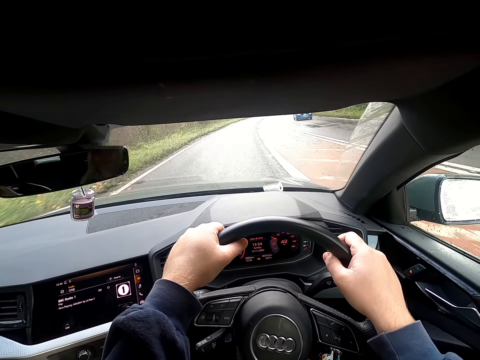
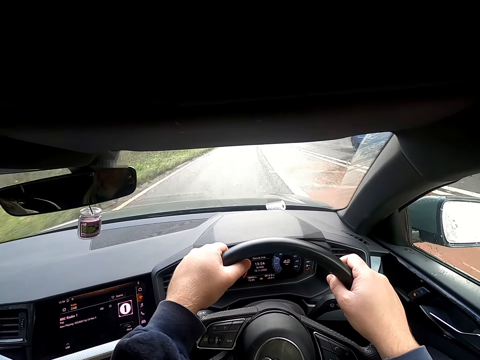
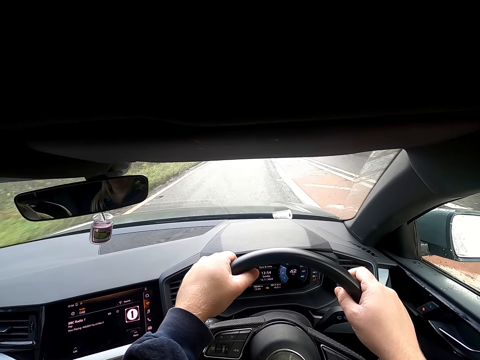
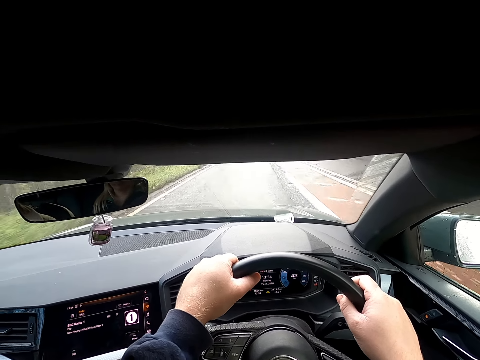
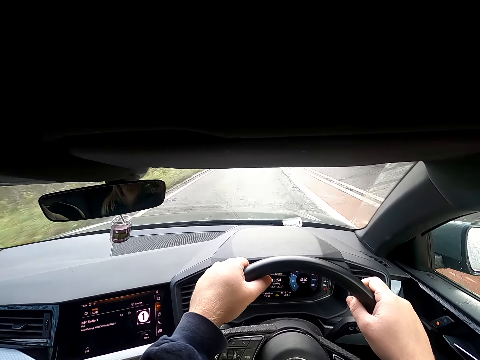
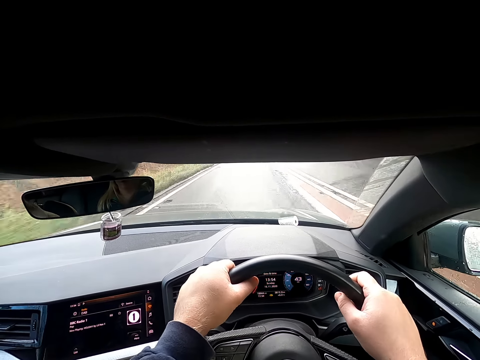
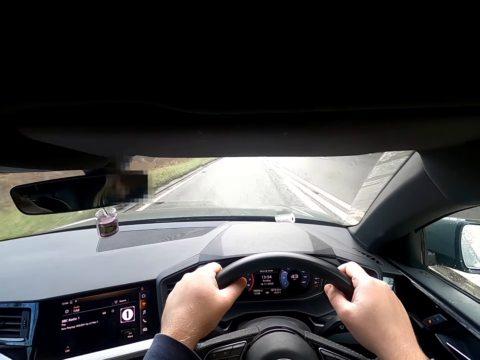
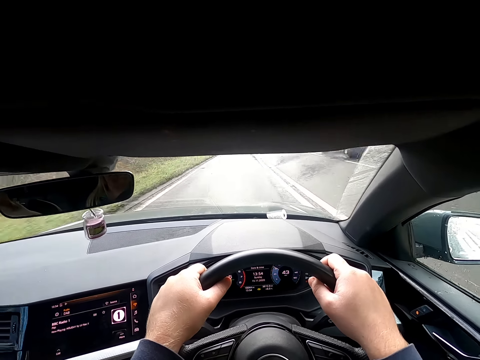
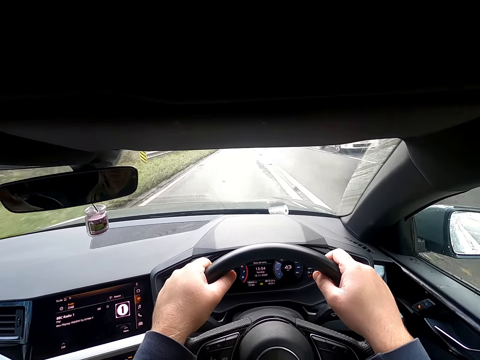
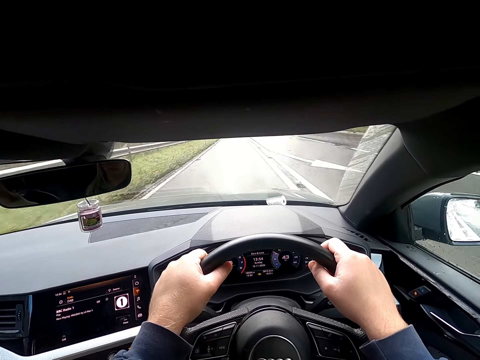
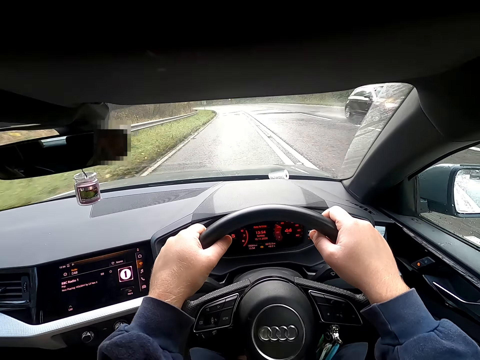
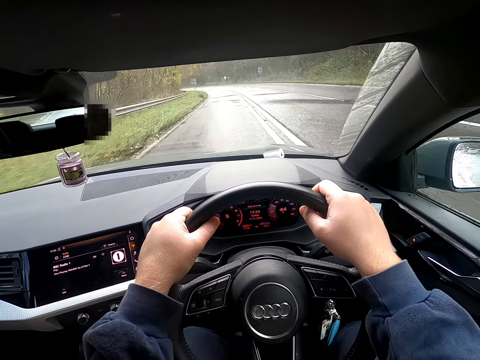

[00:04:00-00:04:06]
The camera wearer interacts with the woman in the car.

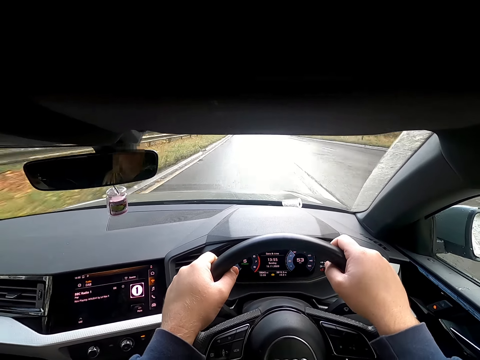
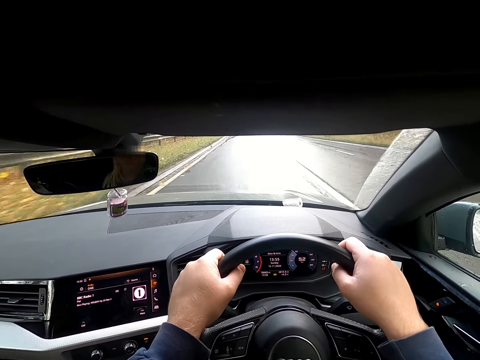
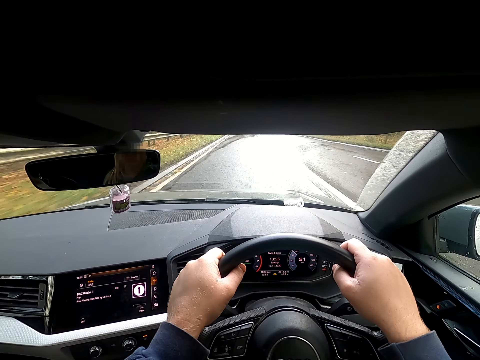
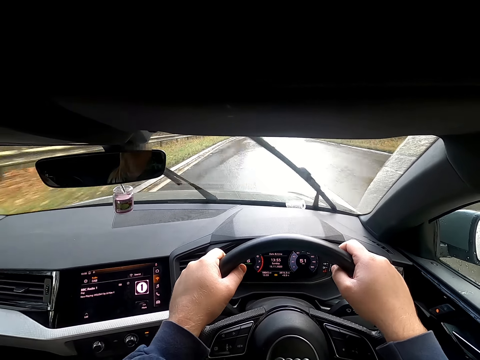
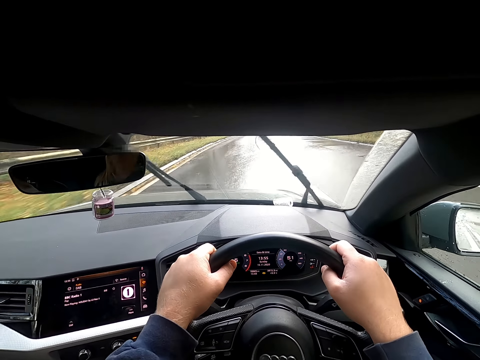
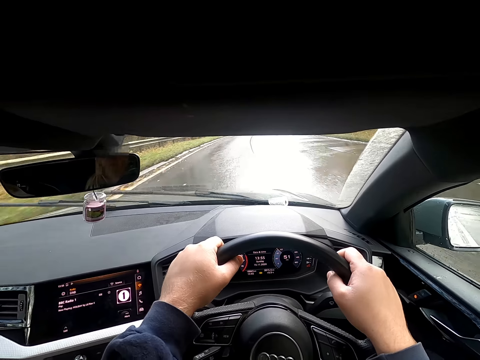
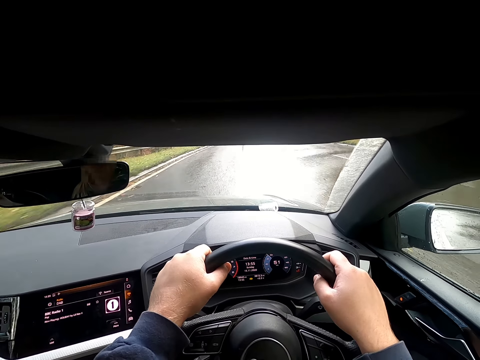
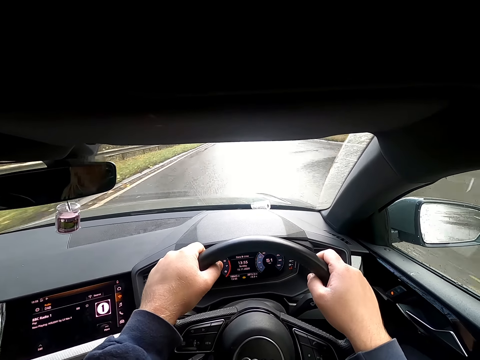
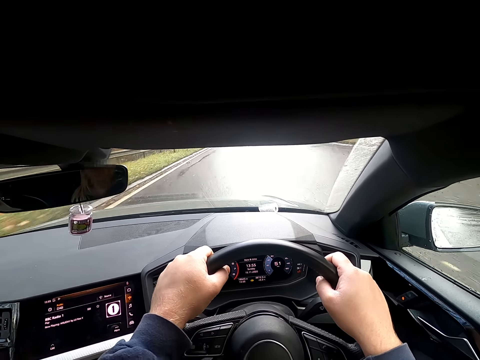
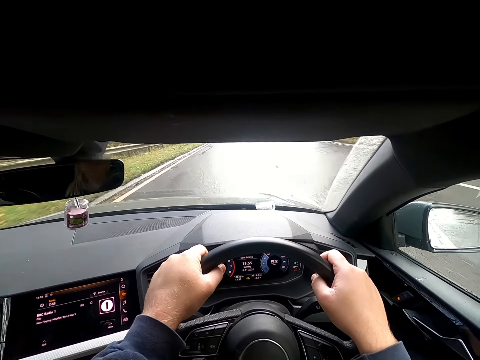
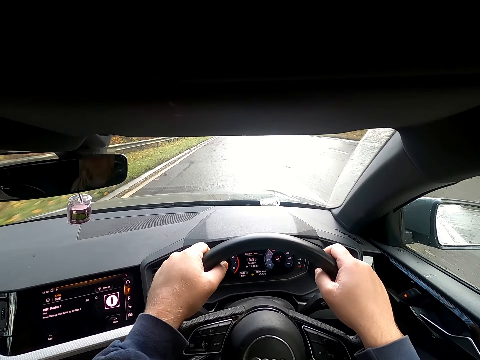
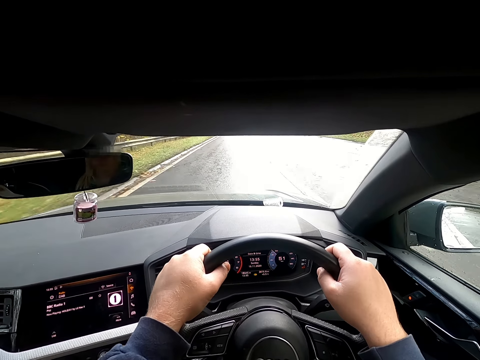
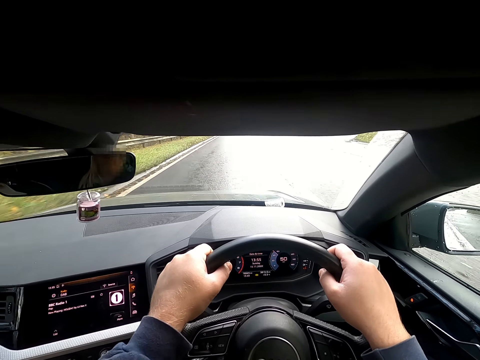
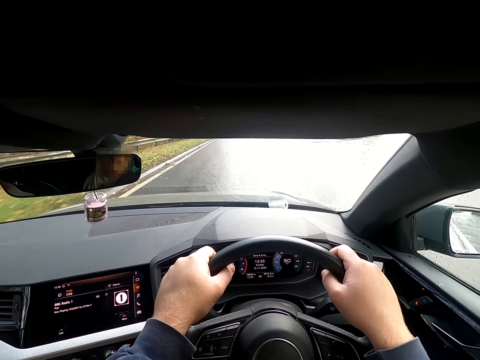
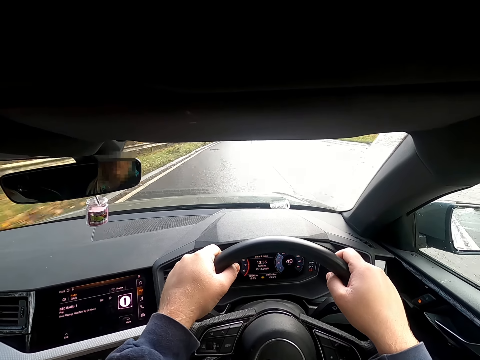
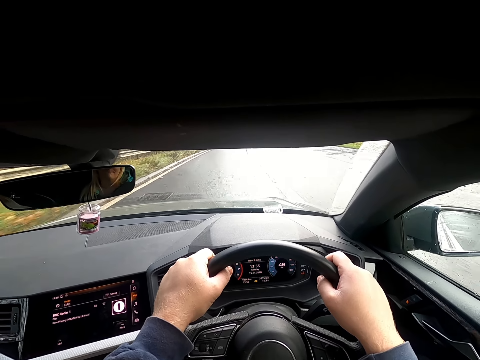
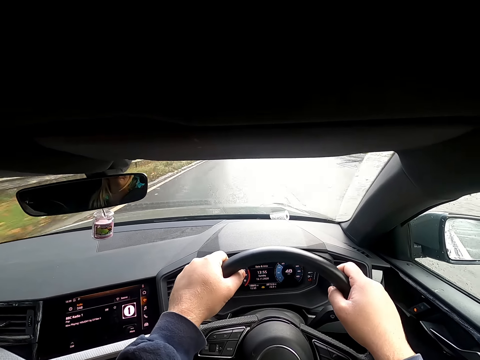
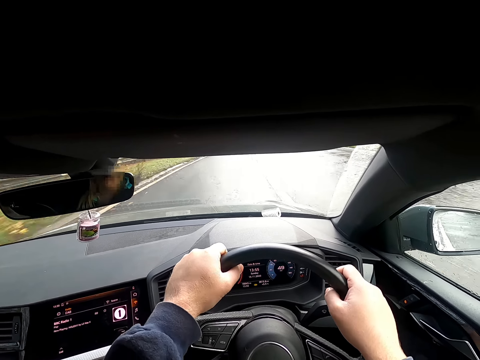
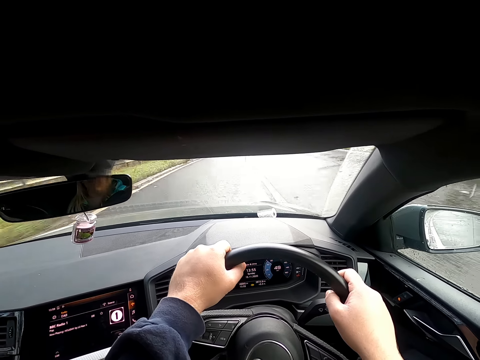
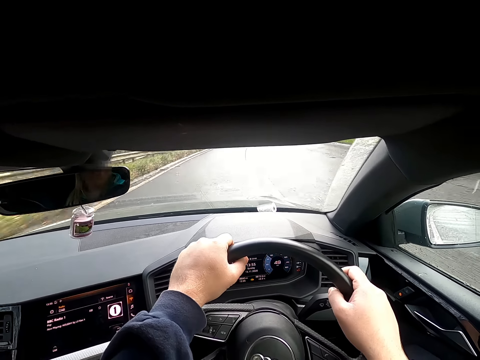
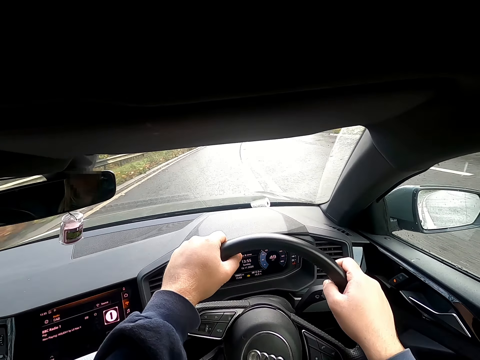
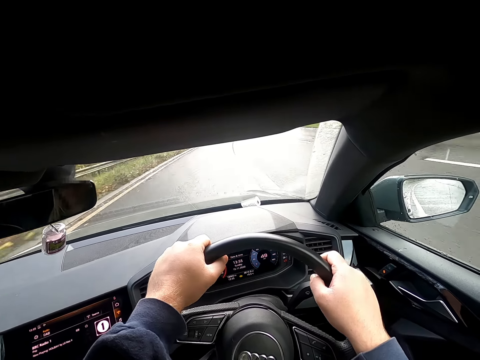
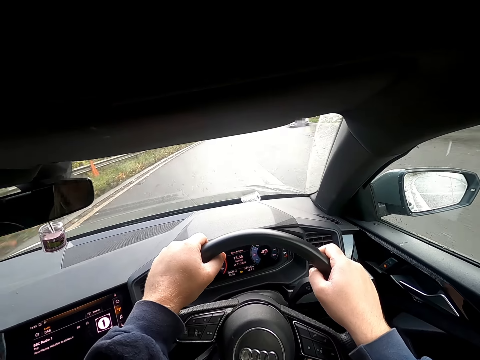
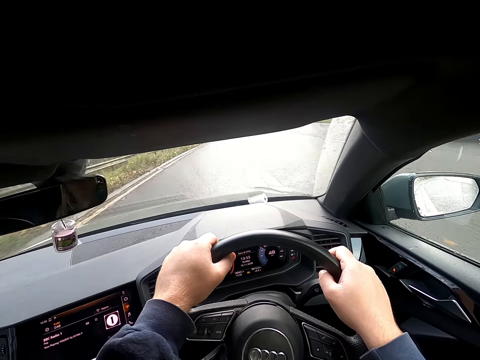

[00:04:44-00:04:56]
The camera wearer cleans the windscreen with the wiper. They drive the car on the road.

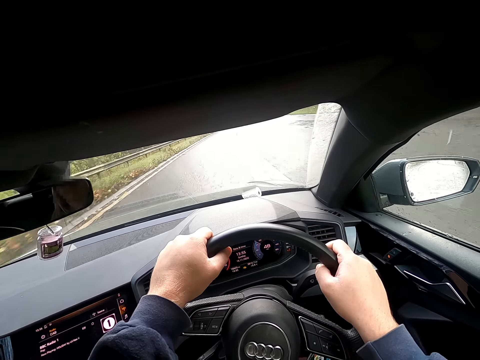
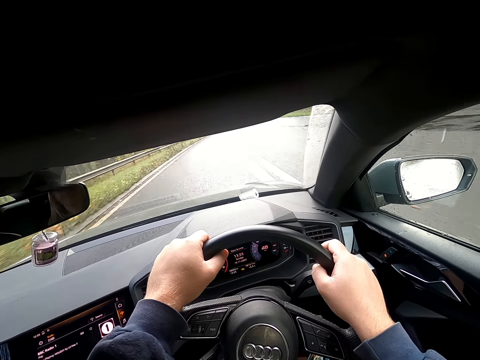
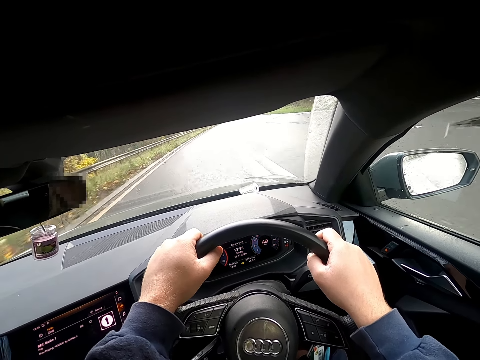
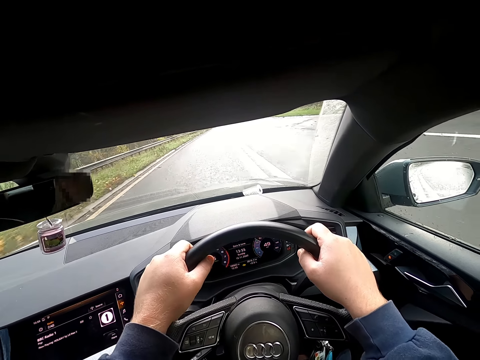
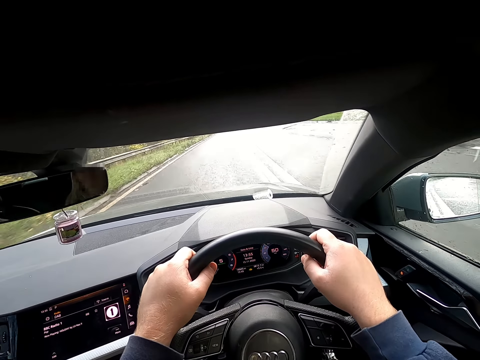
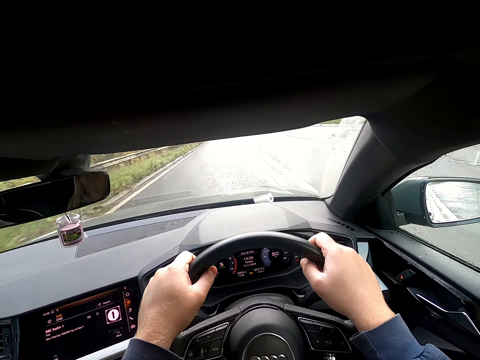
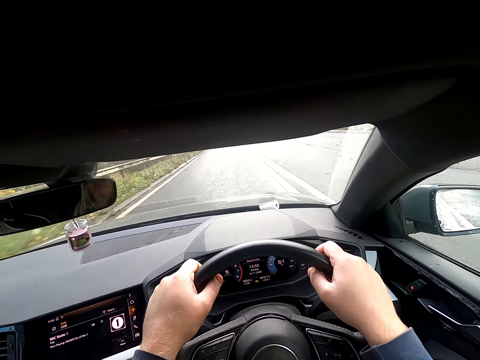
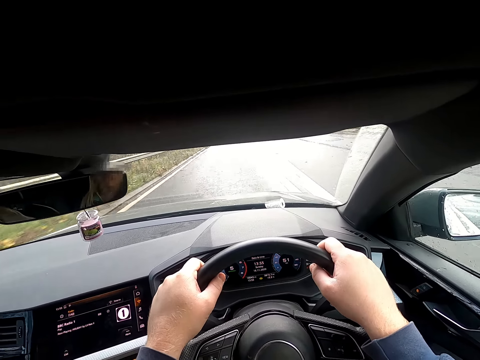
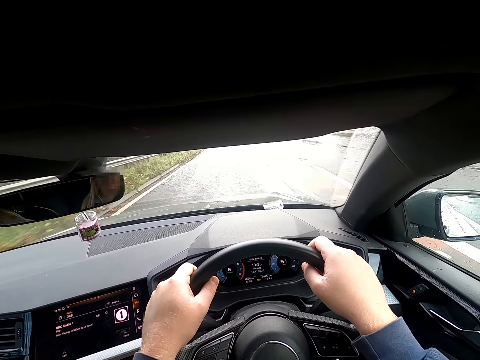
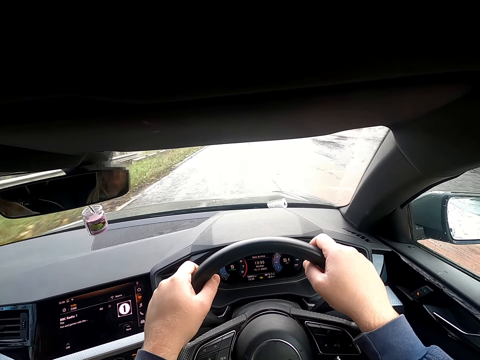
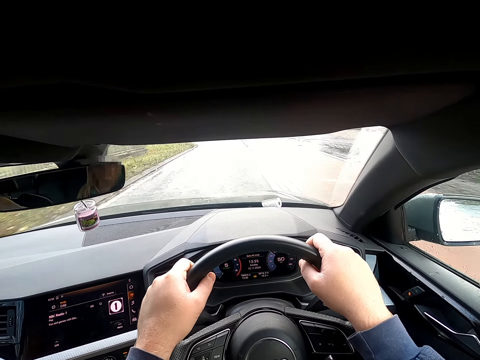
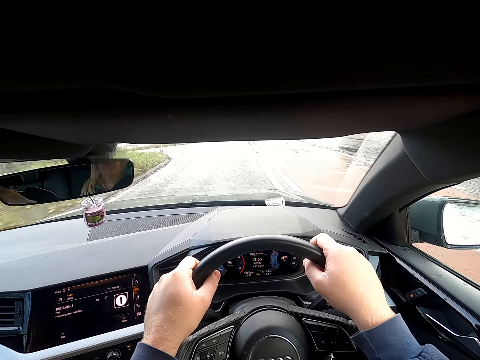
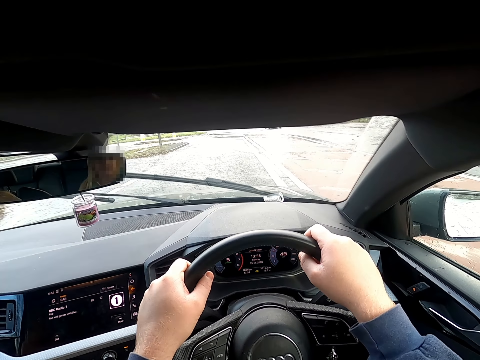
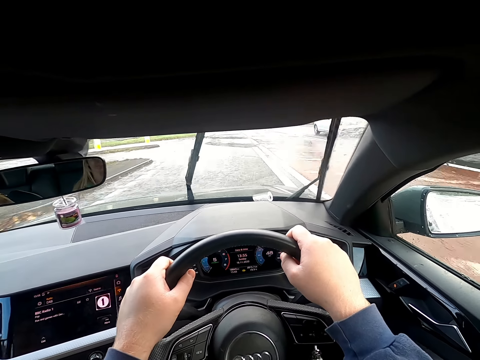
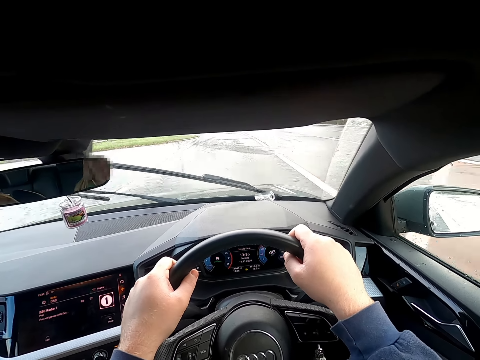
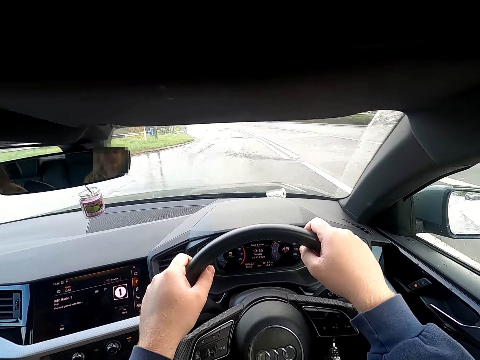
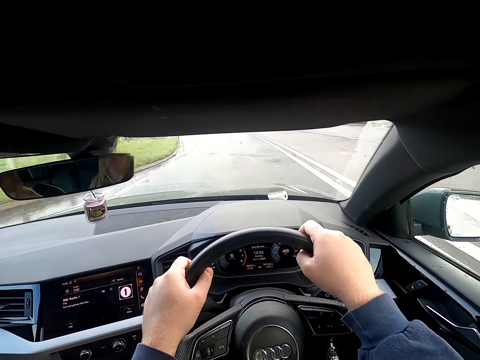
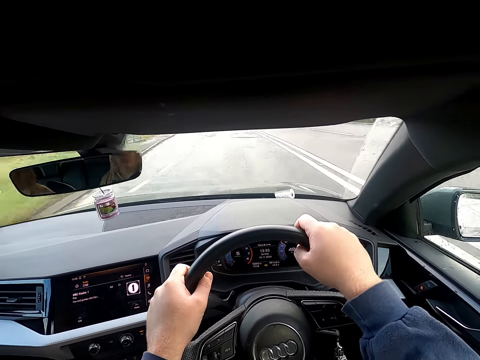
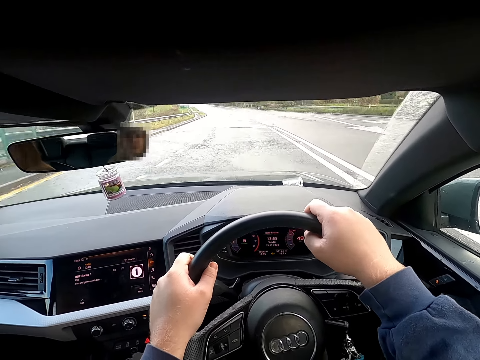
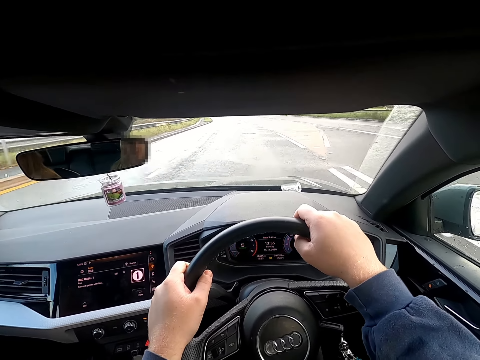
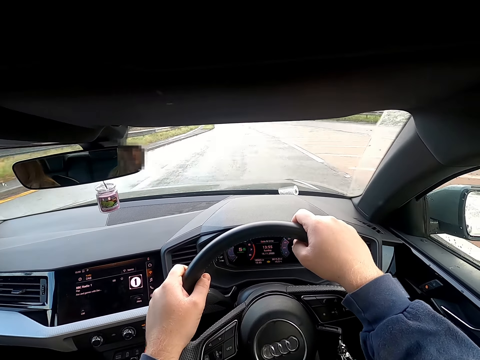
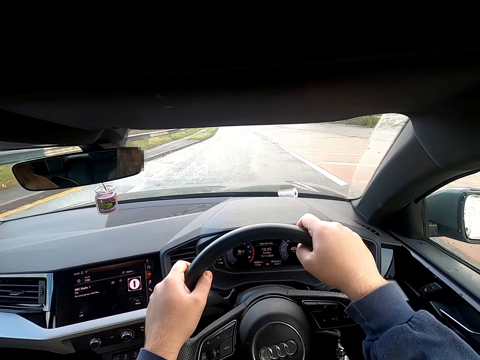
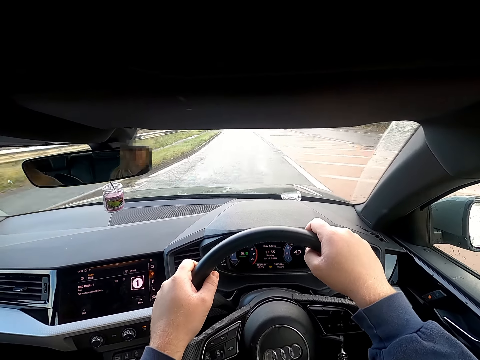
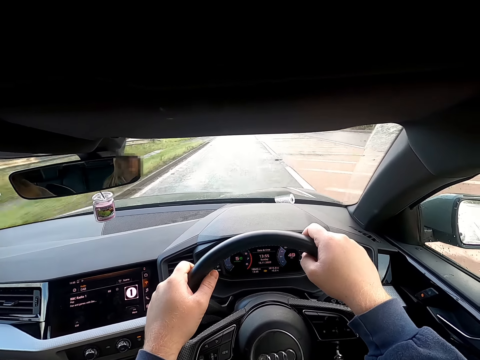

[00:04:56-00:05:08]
The camera wearer cleans the windscreen with the wiper. They drive the car on the road.
